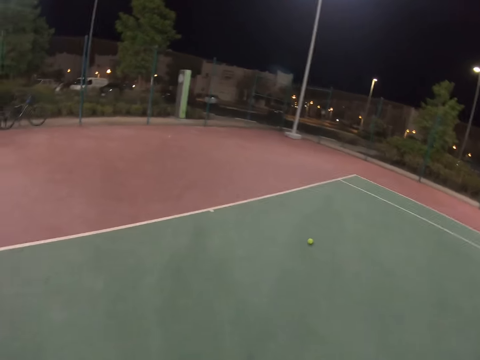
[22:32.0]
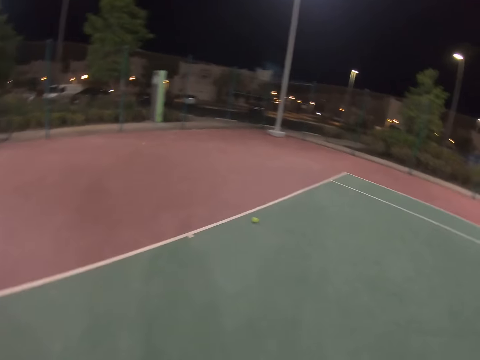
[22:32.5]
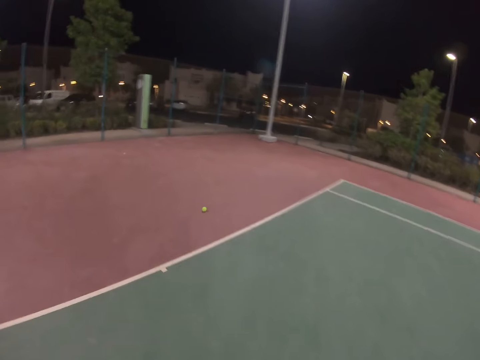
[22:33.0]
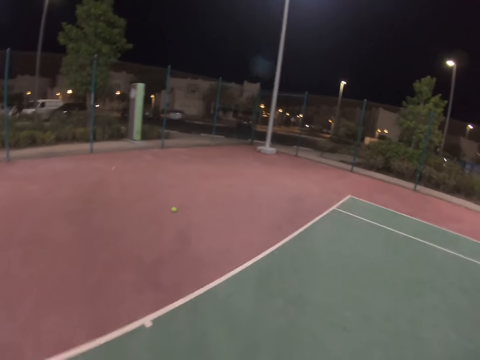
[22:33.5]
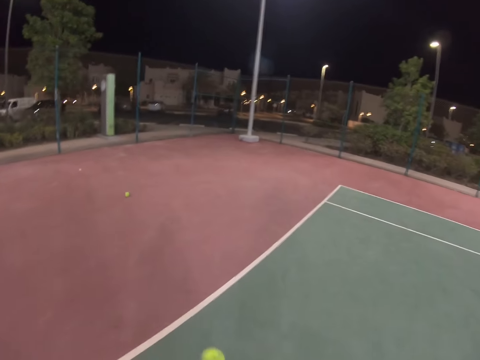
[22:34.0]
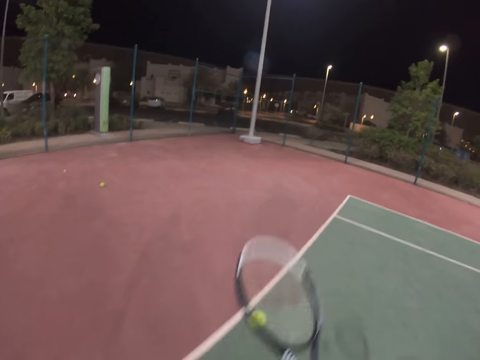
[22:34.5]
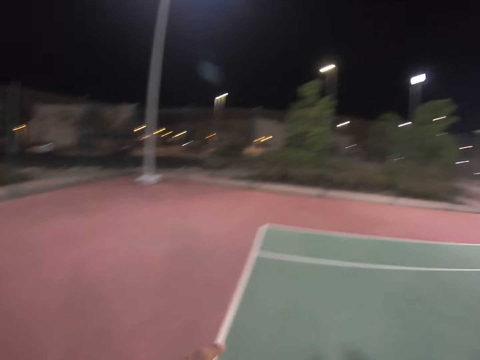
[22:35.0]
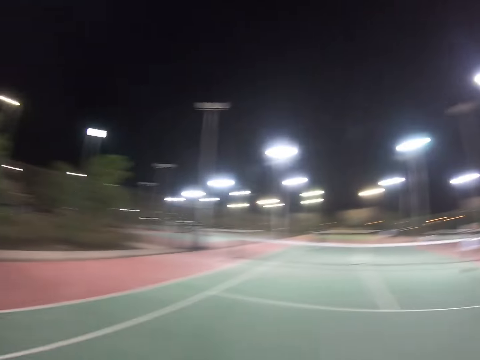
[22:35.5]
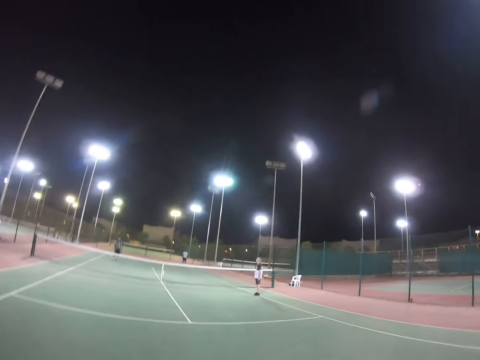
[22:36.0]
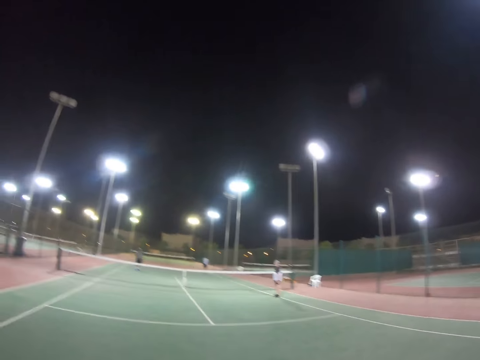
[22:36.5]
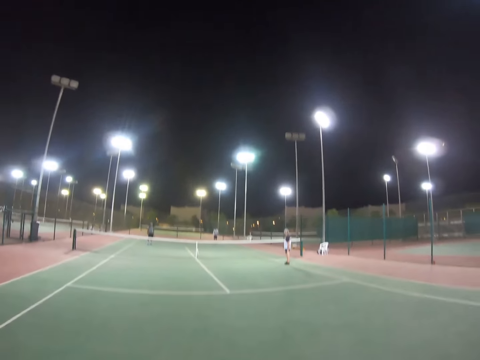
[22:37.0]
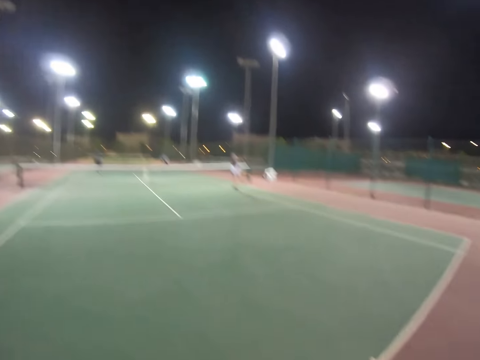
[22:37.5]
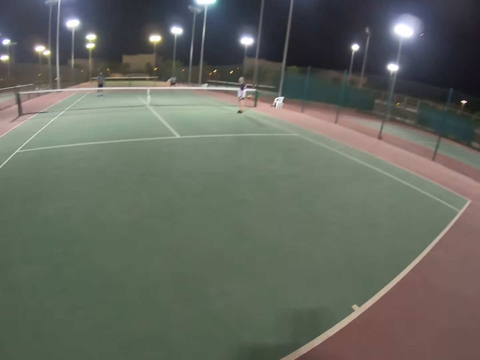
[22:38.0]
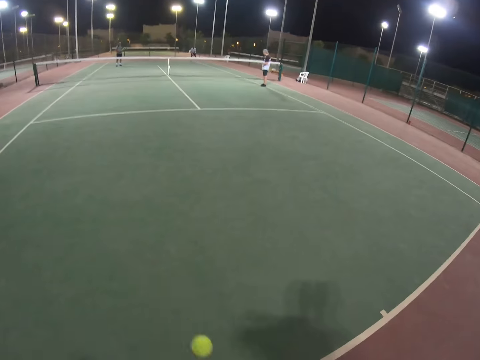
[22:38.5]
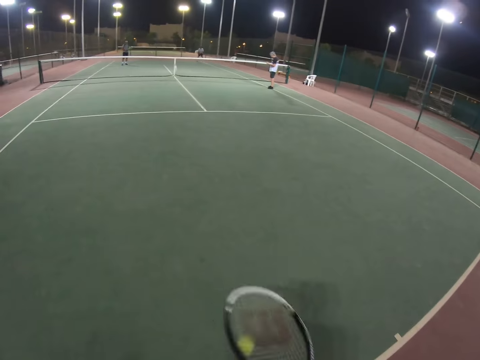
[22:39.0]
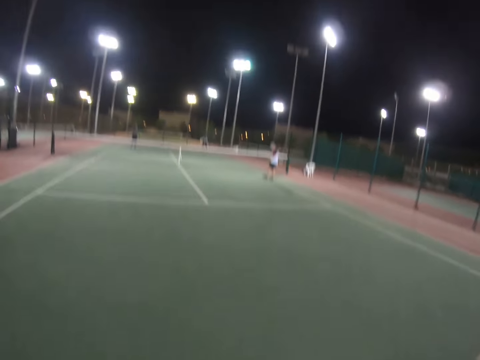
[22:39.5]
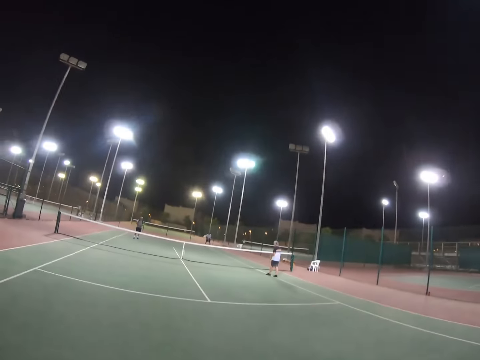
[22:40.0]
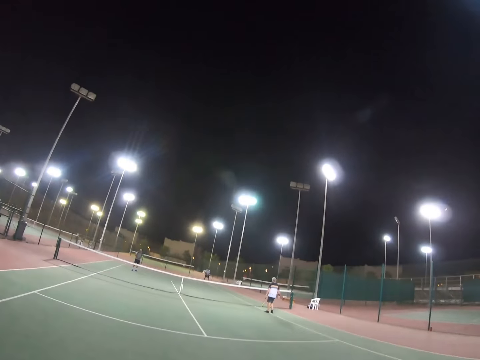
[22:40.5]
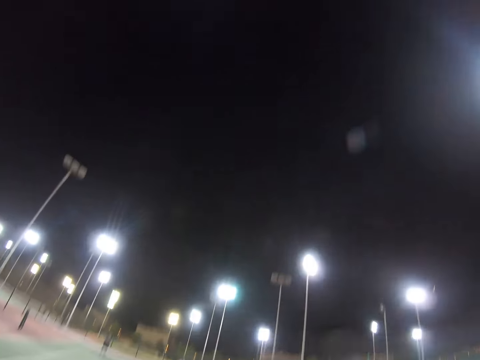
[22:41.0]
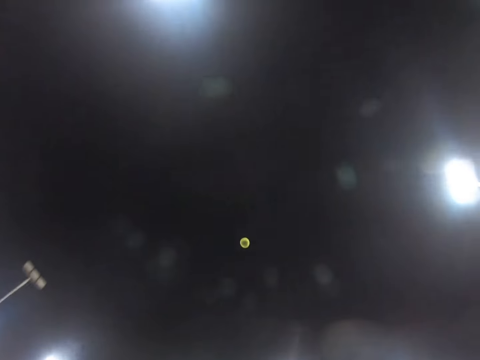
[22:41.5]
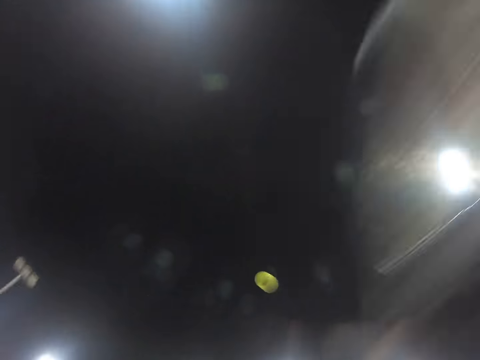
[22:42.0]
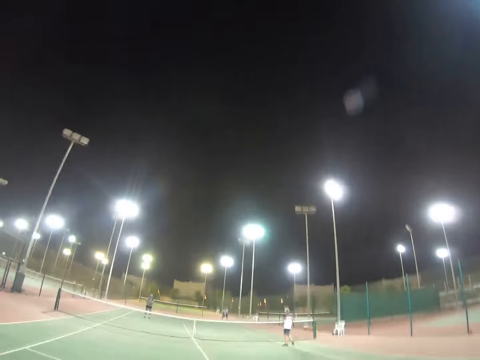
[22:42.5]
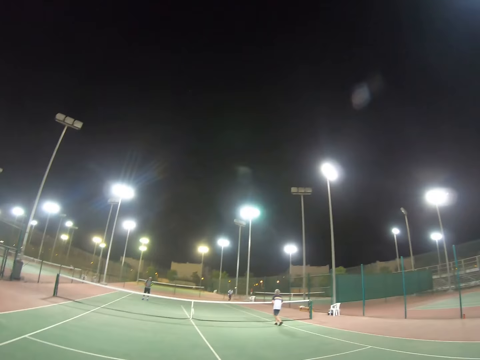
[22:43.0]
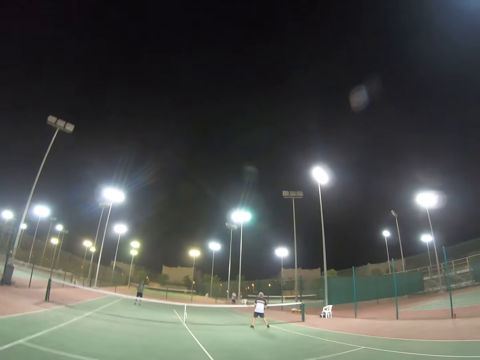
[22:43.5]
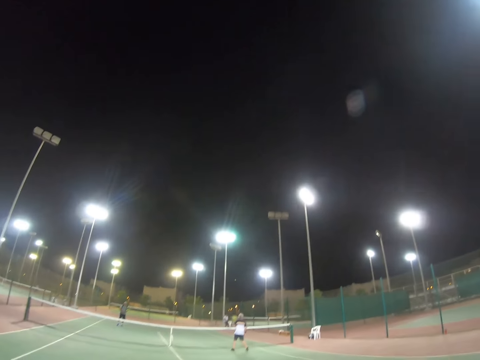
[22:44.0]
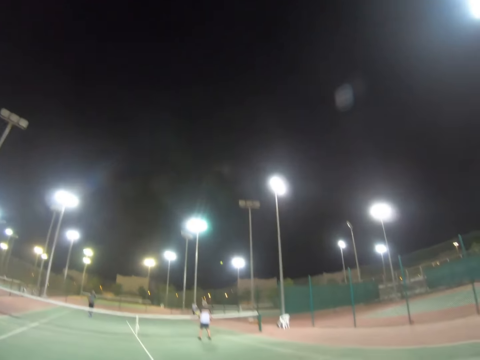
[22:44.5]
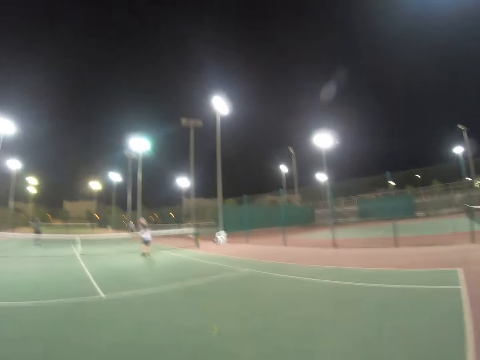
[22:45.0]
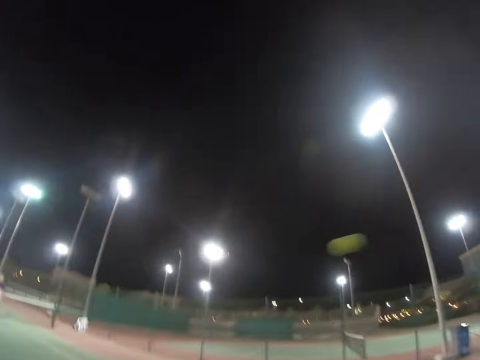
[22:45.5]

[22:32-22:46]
The camera wearer moves to the ball. They bounce the ball with the racket. They stop. They serve the ball. A man runs to the ball.

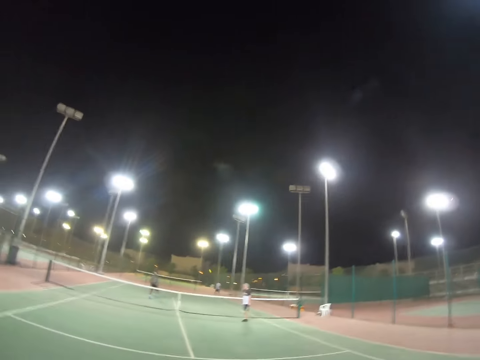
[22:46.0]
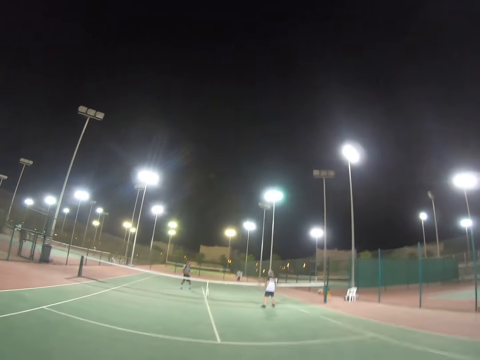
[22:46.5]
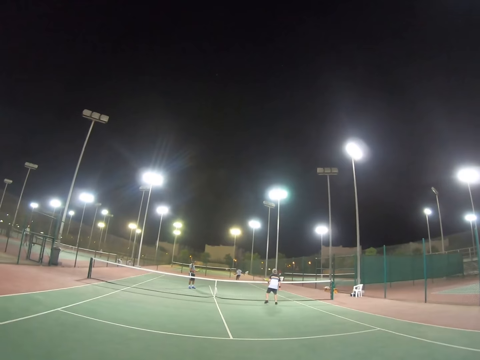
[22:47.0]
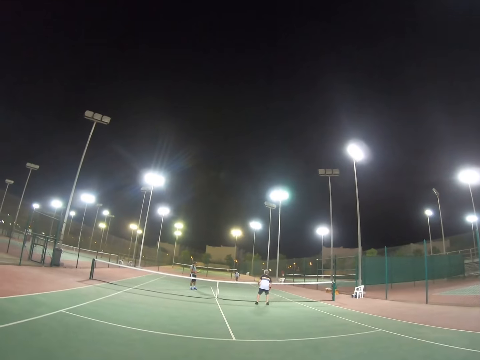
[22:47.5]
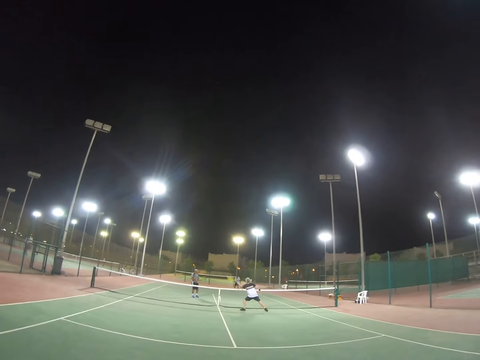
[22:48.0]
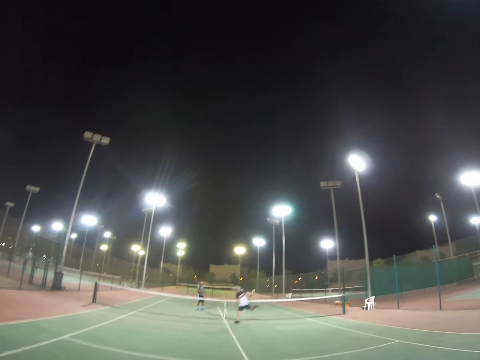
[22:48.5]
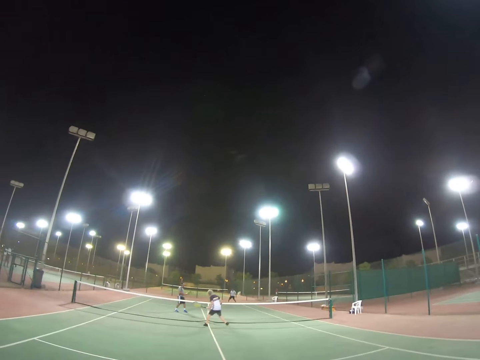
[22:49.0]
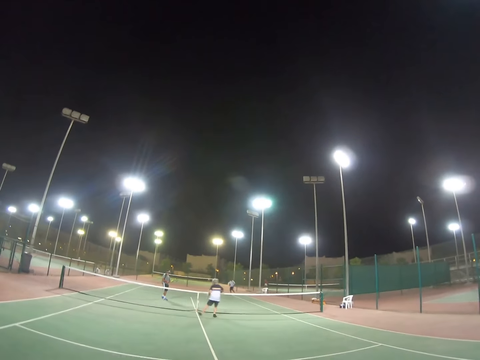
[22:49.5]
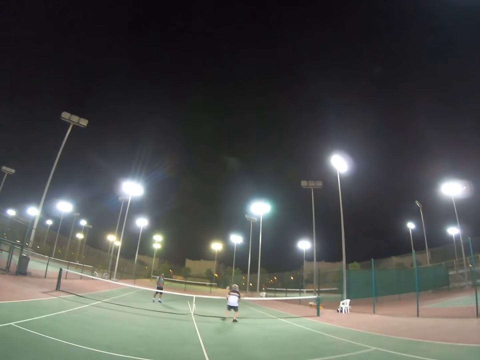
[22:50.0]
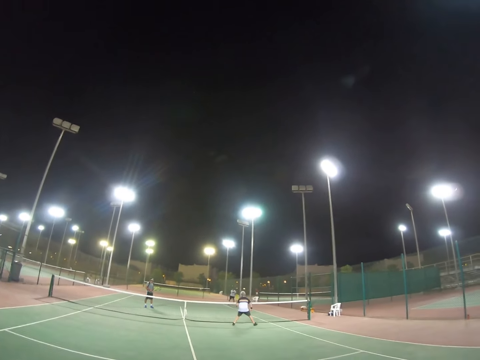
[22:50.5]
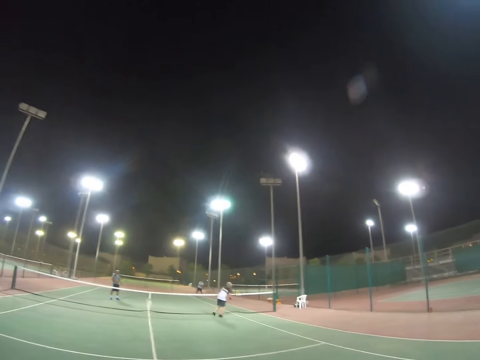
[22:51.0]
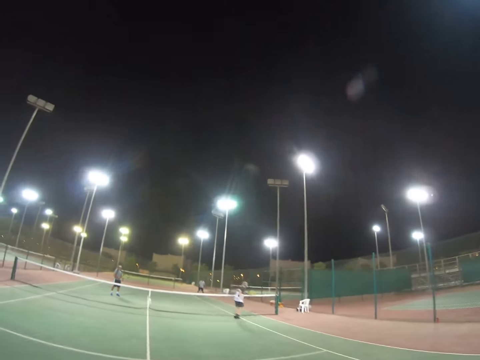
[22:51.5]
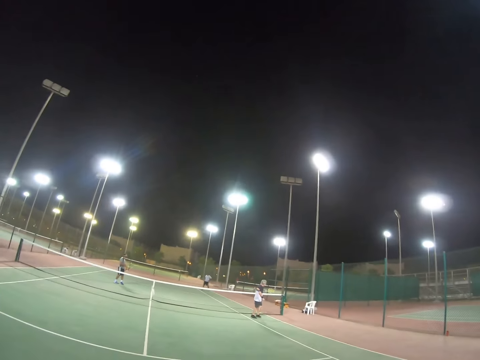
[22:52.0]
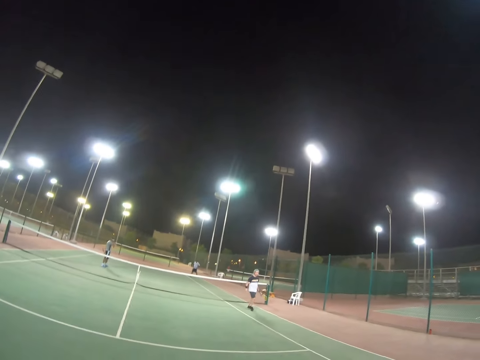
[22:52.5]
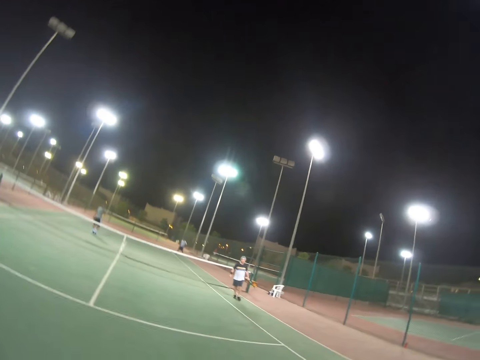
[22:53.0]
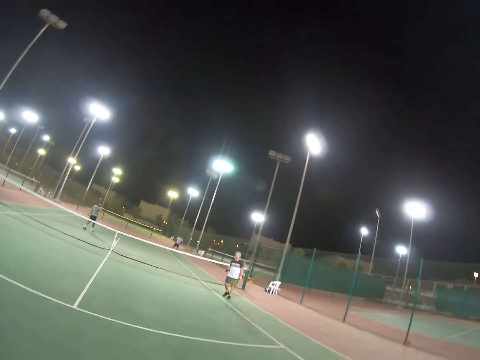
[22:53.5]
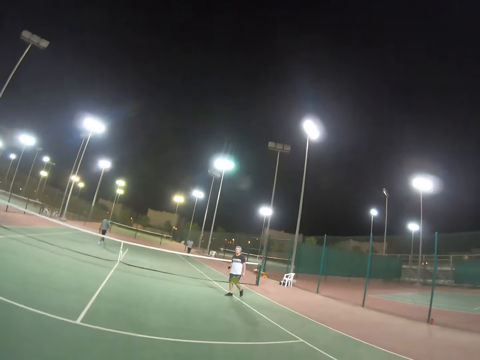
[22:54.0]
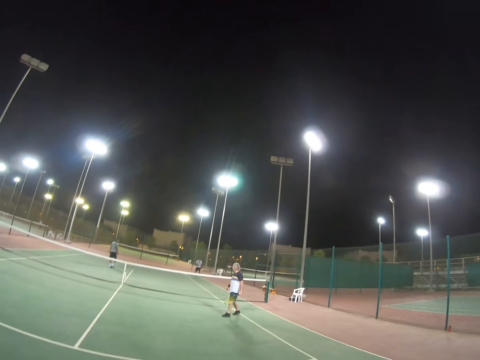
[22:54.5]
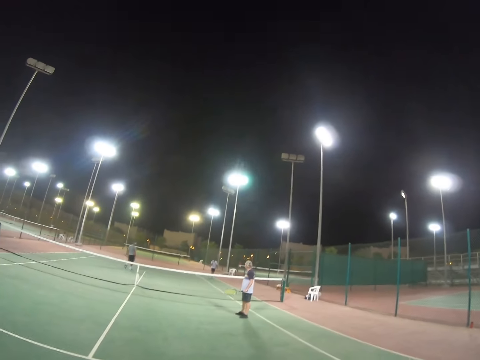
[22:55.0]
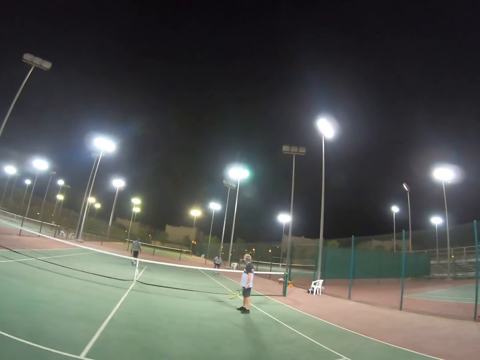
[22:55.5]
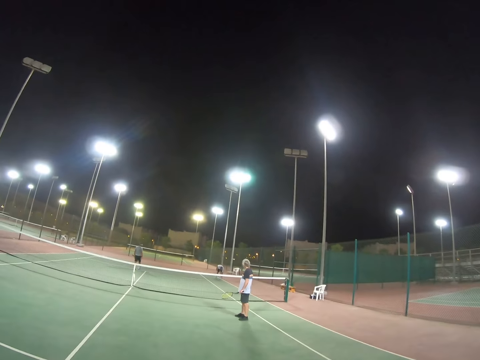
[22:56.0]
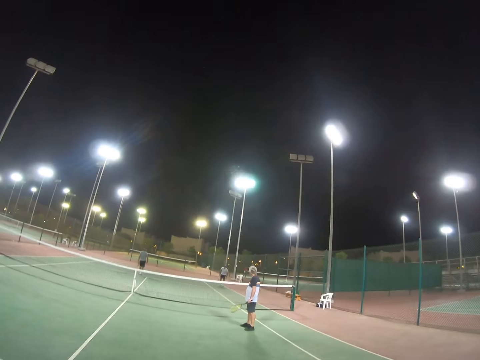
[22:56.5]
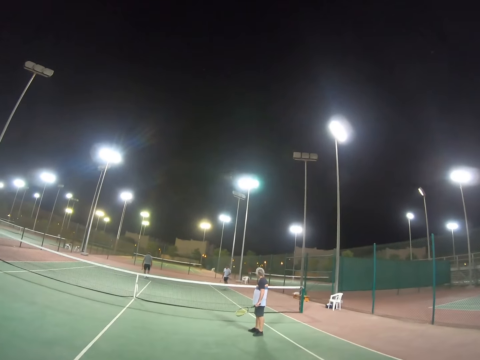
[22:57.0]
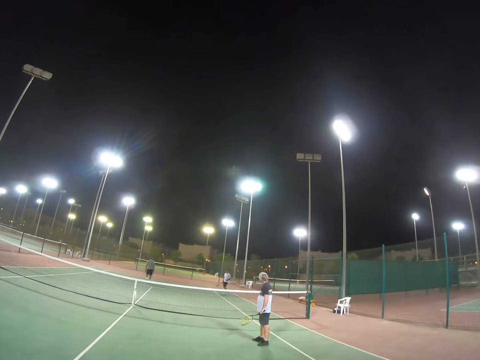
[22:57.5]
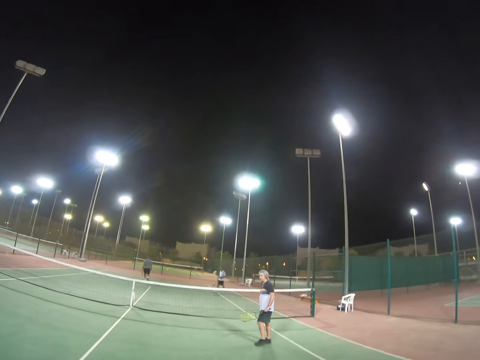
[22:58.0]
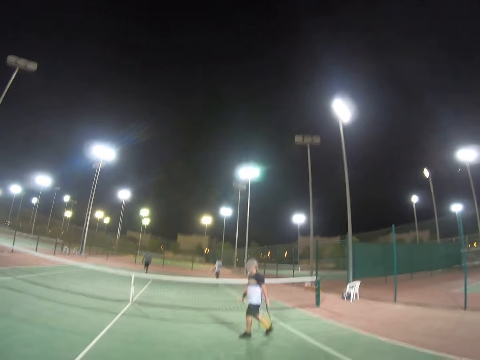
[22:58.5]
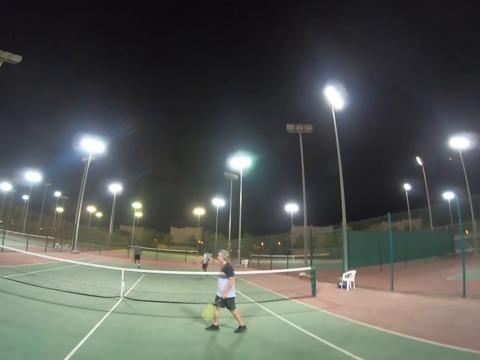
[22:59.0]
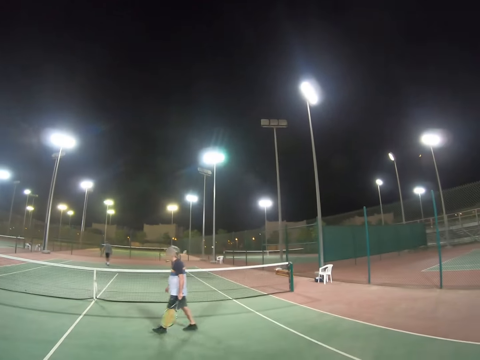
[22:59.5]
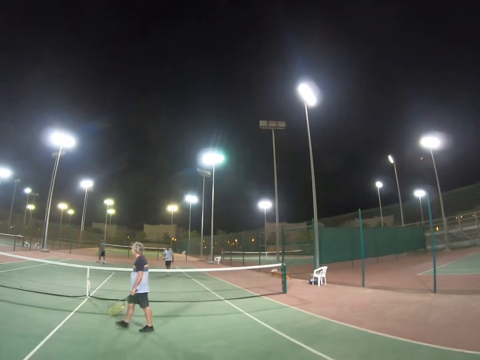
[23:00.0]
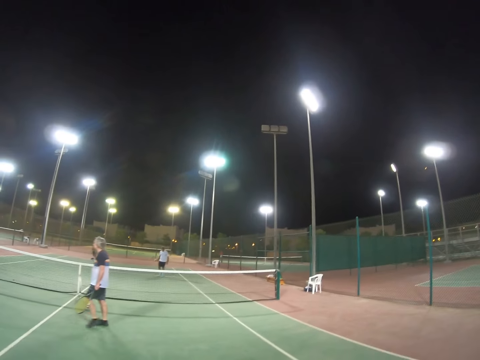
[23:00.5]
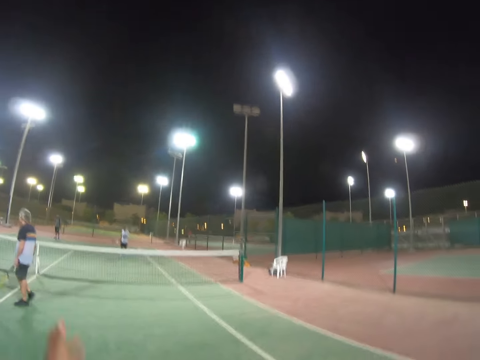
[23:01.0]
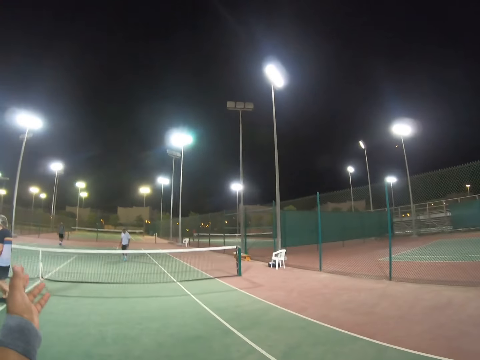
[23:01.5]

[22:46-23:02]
The camera wearer hits the ball. A man moves. Another man hits the ball. The first man hits the ball. The second man moves to the ball and hits the ball. The first man moves. The second man walks. A third man moves. The second man picks up the ball from the ground. The first man walks. The second man bounces the ball on the ground.
